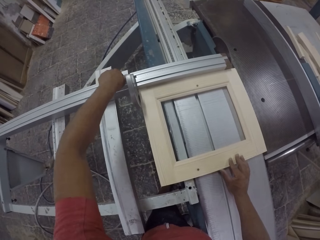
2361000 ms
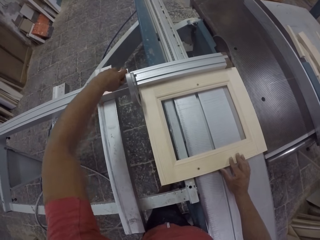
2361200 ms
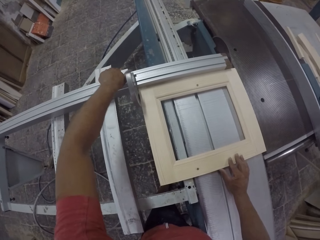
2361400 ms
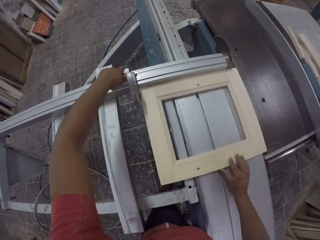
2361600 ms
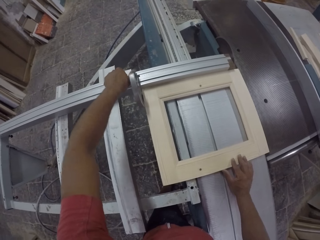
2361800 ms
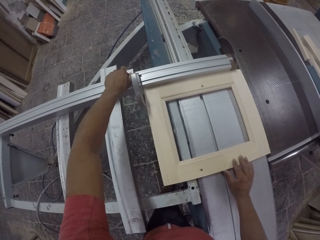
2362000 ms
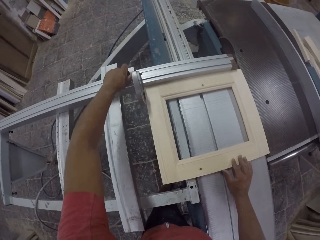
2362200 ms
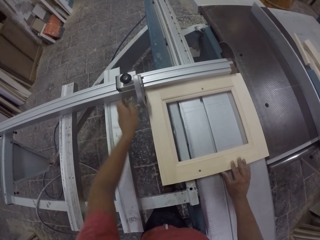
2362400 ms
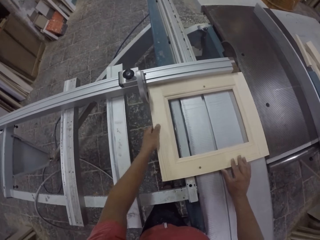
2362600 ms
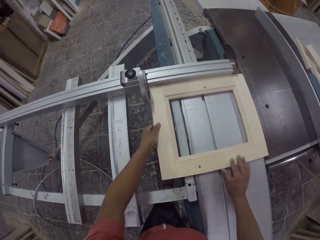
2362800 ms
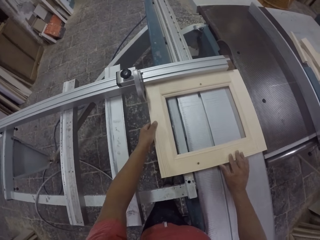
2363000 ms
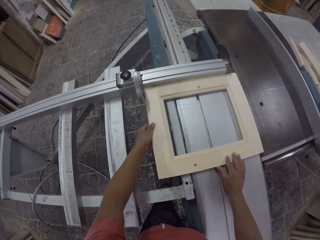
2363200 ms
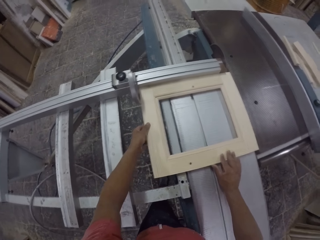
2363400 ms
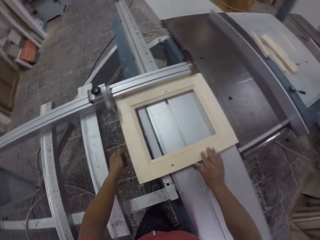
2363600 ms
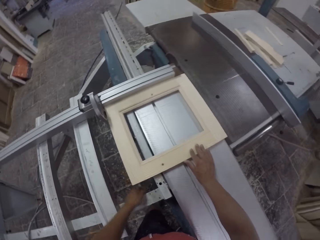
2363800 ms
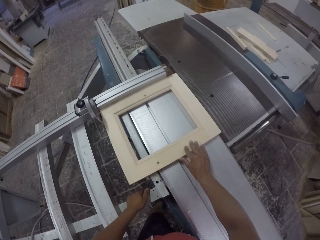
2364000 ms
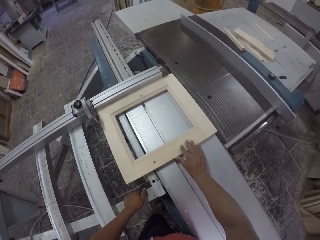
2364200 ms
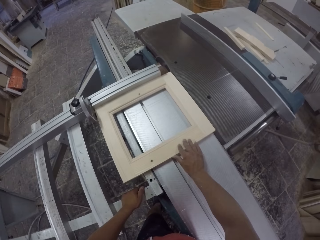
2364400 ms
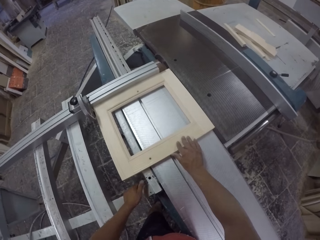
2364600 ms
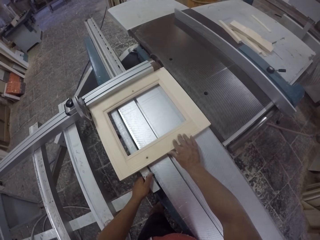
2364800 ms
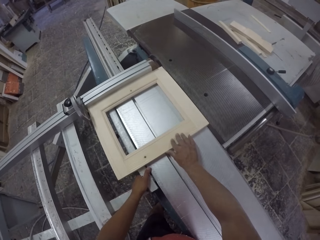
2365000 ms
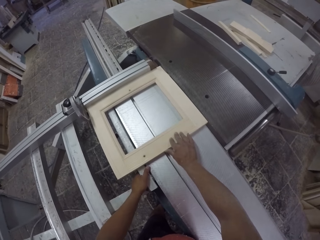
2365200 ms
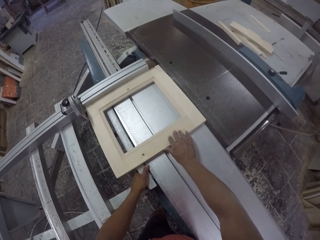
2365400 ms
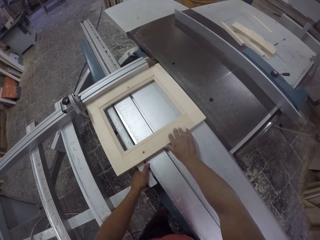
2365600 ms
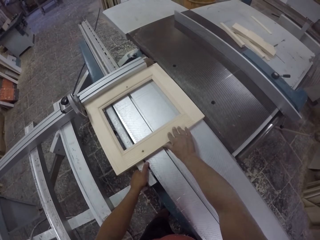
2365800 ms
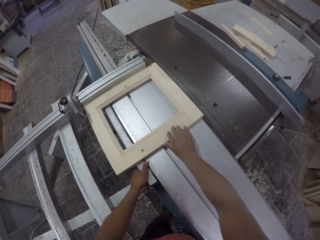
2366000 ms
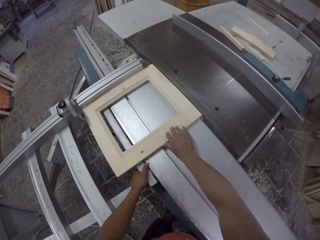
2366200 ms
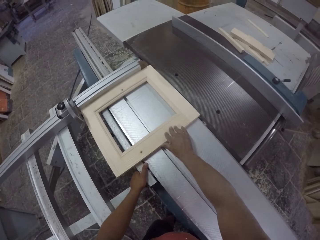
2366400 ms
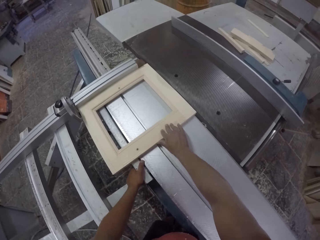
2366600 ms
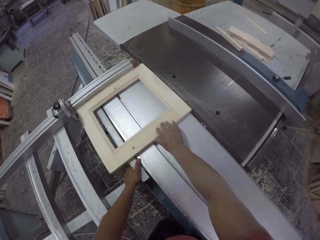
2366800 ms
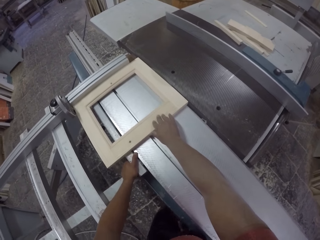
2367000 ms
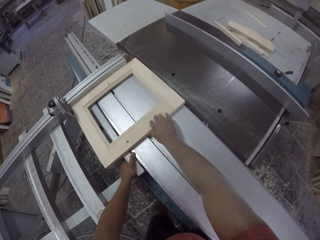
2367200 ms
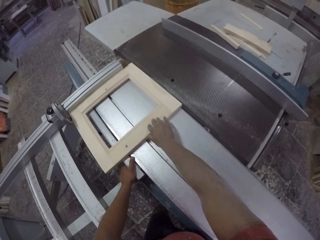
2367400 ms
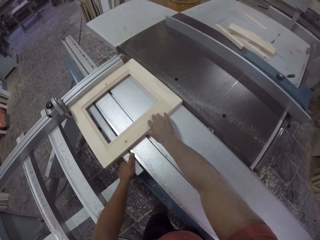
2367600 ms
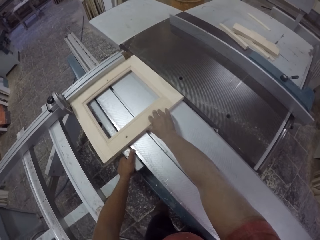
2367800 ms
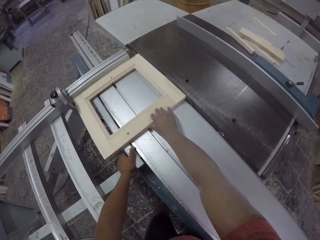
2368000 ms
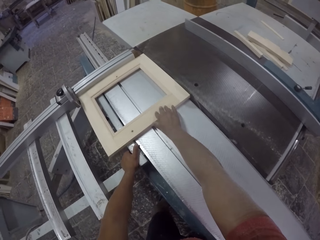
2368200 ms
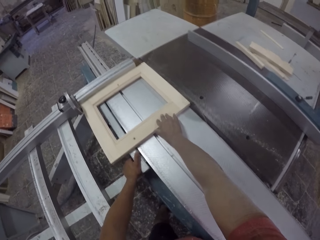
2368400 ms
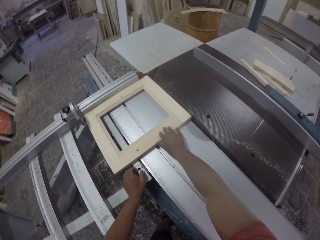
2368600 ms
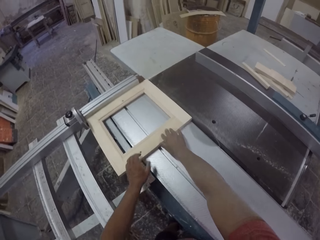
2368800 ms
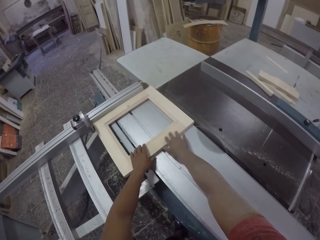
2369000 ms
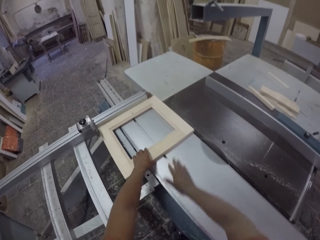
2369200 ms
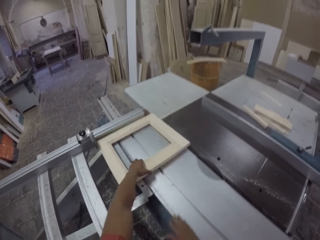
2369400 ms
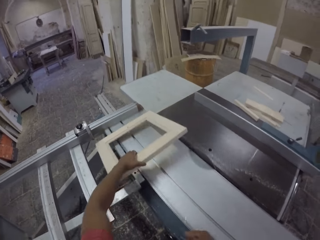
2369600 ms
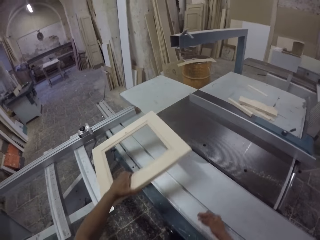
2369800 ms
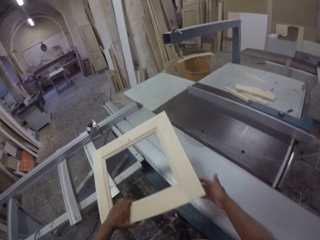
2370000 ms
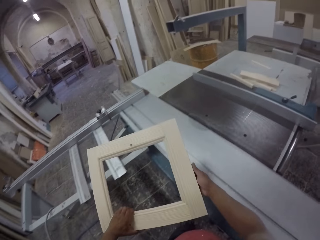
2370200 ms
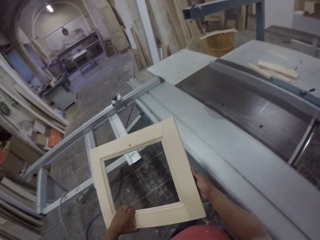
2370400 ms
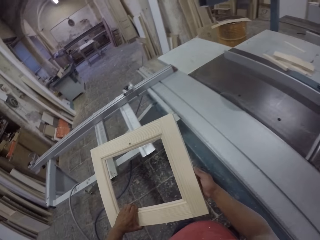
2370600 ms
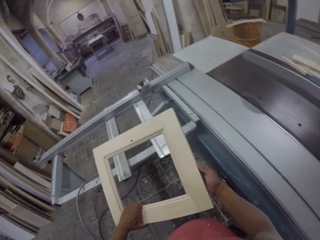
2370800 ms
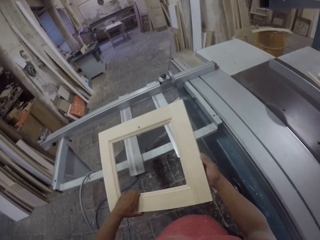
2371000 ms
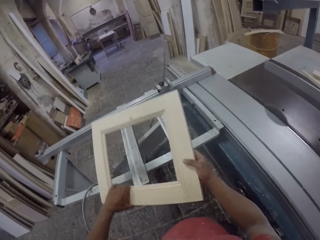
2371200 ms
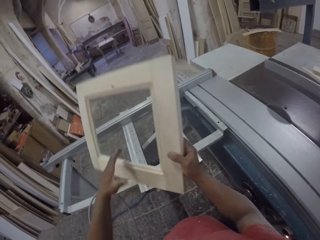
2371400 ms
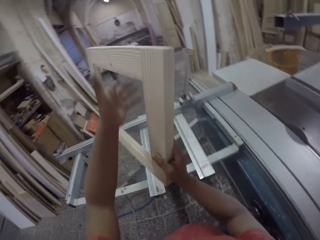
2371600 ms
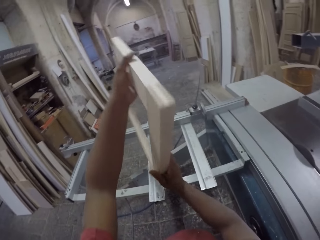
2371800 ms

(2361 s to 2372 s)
The camera wearer trims a piece of wood on the cutting machine. They grab the piece of wood.

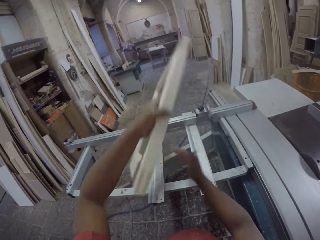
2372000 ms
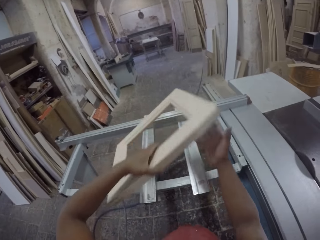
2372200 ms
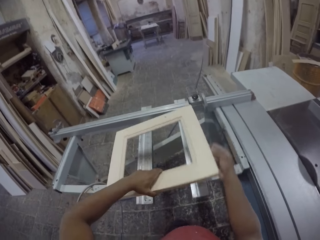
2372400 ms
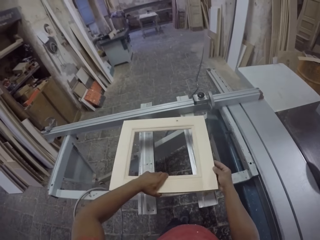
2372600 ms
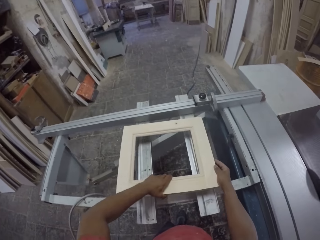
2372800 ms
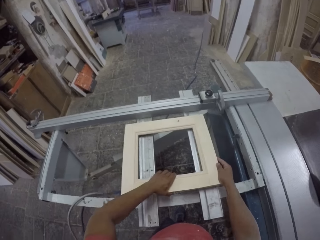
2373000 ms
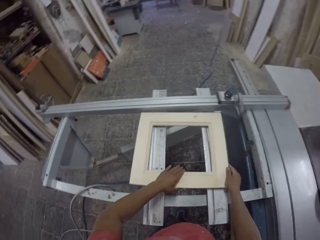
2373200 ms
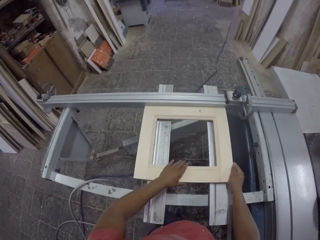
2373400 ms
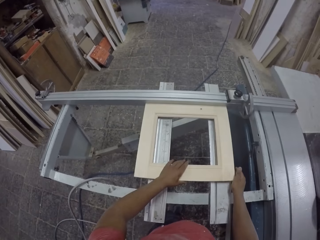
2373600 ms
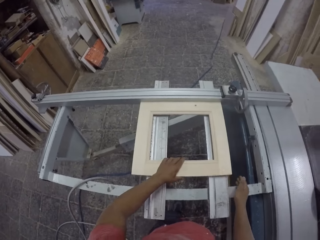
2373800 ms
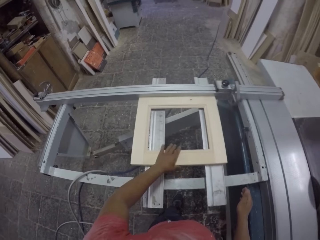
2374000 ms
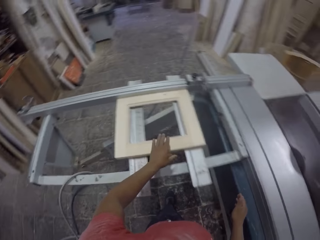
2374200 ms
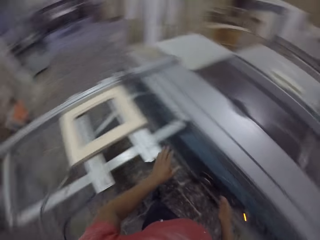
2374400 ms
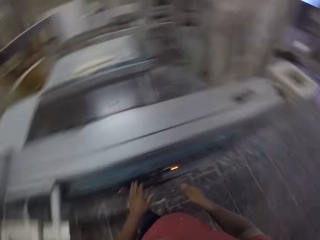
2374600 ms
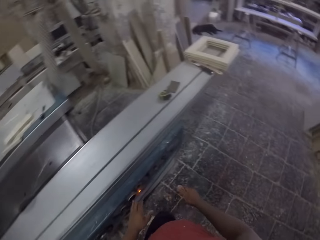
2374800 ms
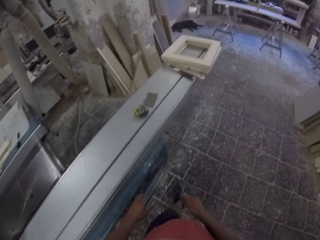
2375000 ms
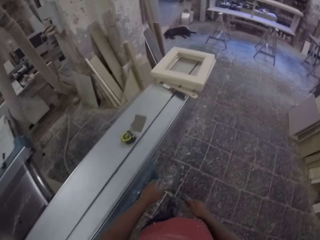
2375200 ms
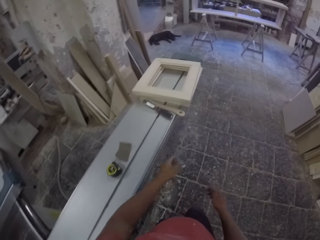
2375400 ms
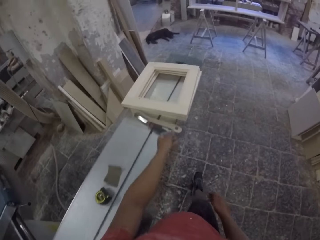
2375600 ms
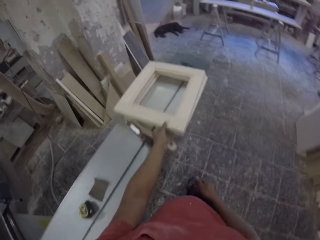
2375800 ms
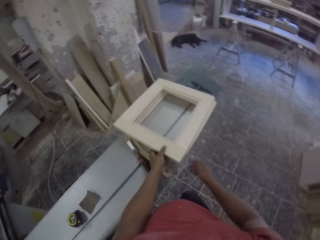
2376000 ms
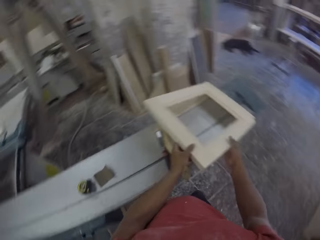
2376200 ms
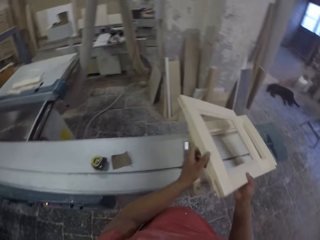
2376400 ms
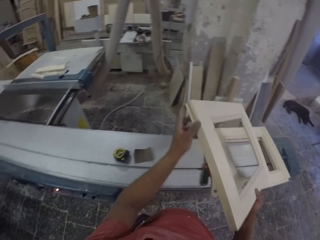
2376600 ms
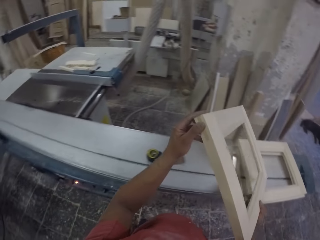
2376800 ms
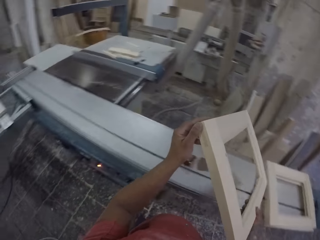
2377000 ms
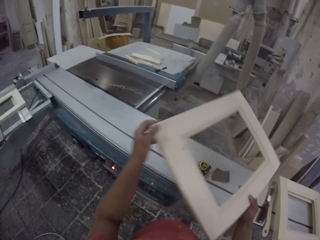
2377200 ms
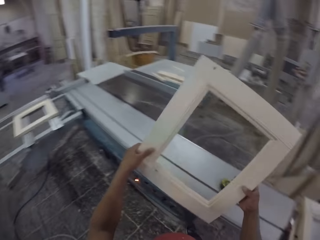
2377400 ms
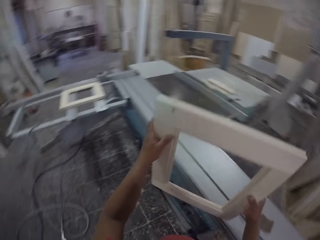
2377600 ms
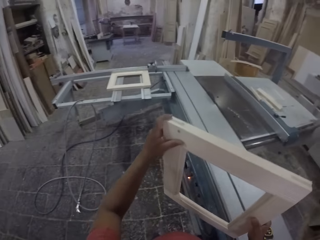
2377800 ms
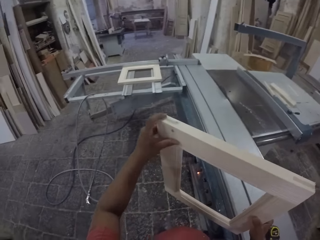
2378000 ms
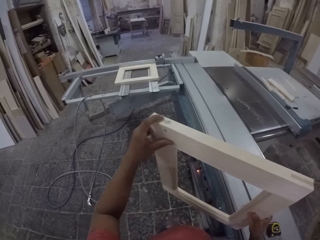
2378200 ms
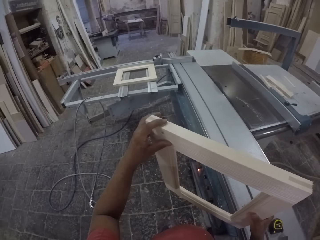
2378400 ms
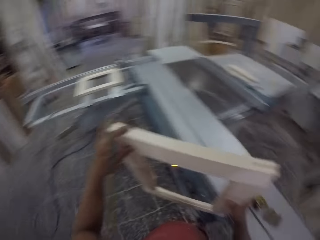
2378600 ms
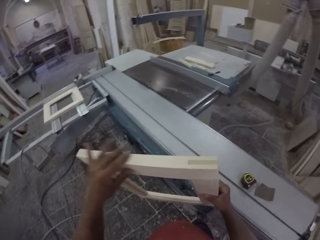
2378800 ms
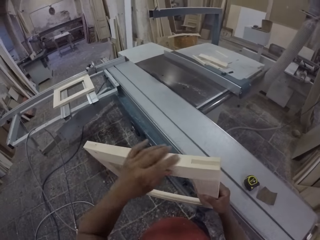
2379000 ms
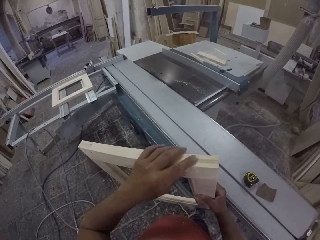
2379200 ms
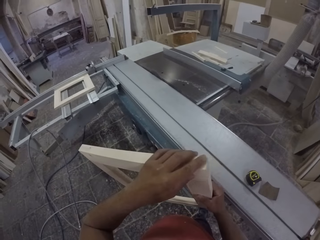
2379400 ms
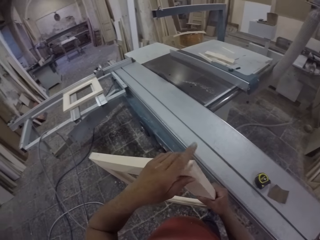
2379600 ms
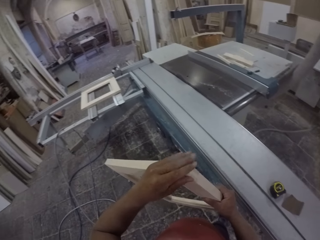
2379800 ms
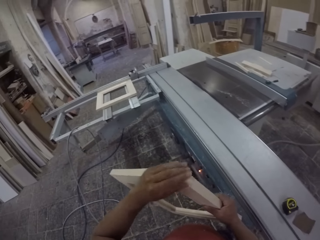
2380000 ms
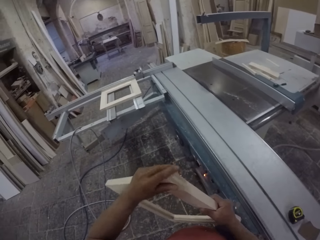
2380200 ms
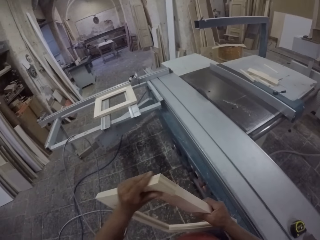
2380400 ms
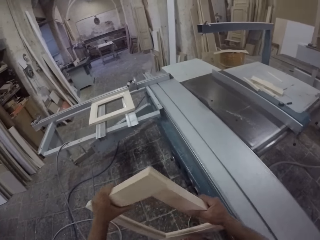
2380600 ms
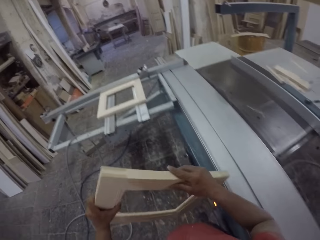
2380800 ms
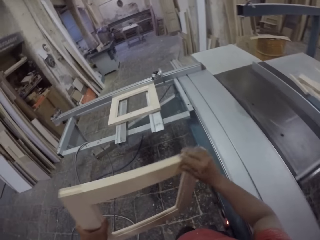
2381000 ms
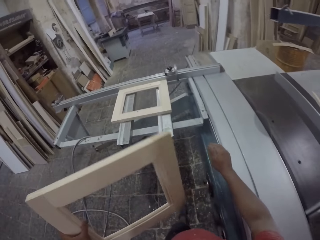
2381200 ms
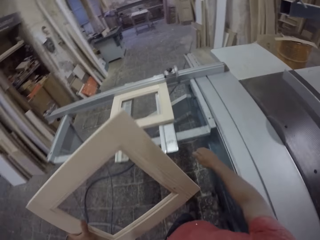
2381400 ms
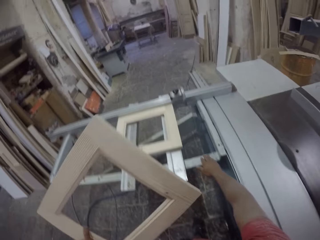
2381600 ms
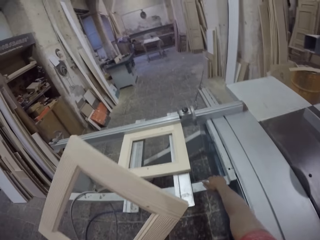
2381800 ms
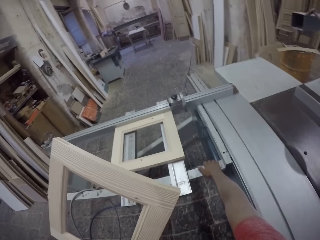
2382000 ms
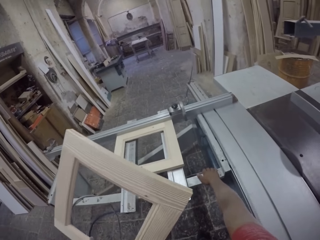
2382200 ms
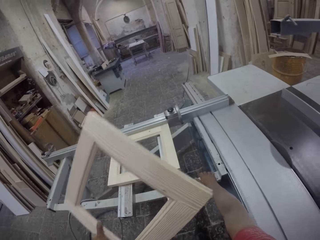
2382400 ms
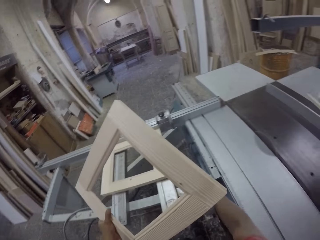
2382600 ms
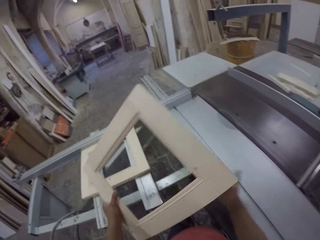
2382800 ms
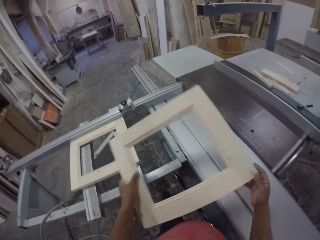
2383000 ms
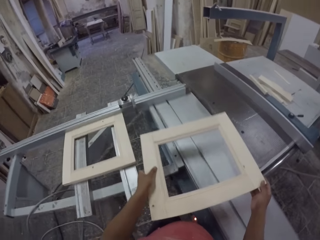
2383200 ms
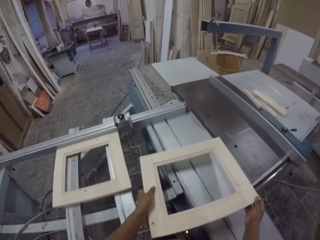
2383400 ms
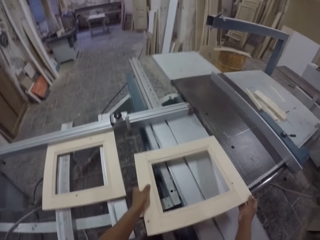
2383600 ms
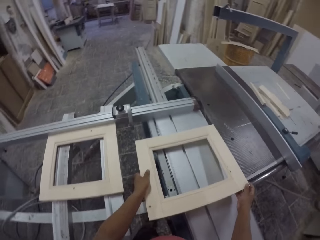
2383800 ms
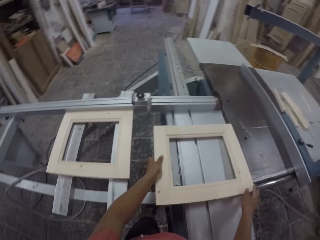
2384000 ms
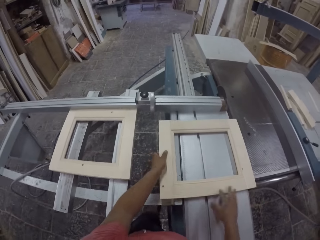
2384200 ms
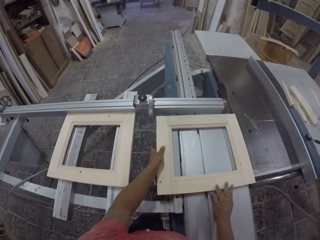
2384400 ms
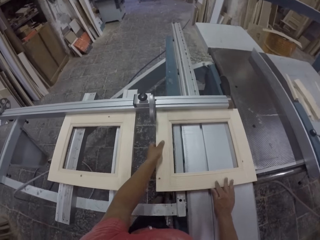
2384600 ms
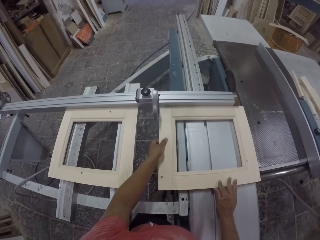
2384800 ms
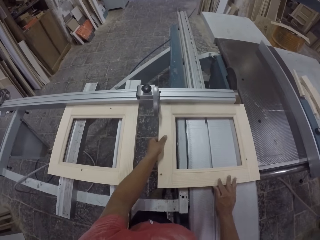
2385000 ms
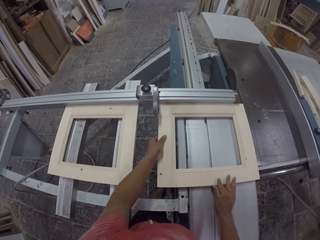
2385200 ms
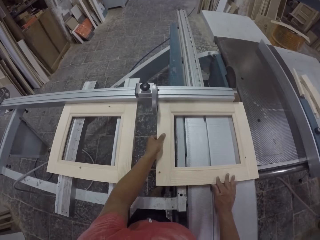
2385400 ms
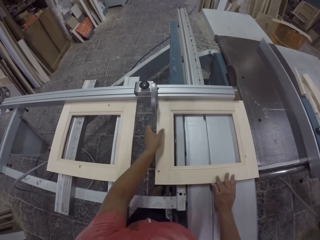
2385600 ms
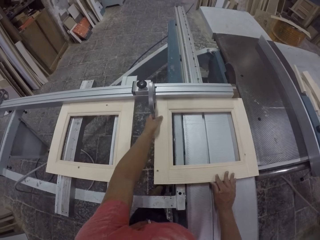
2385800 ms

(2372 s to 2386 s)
The camera wearer turns the piece of wood. They put the piece of wood on the machine. They turn around. They grab another piece of wood and analyse the piece of wood. They slide the machine. They hold the piece of wood. They put the piece of wood on the cutting machine.
